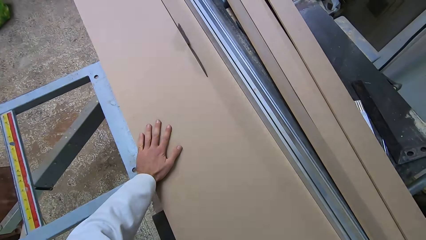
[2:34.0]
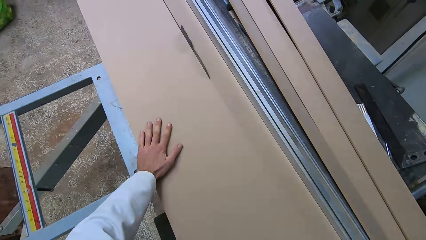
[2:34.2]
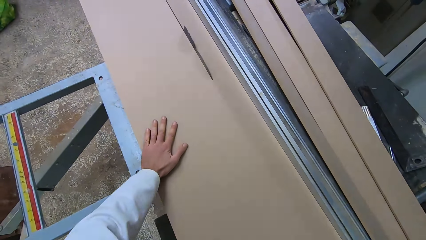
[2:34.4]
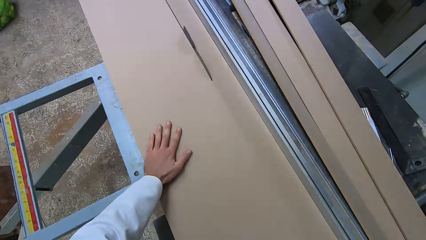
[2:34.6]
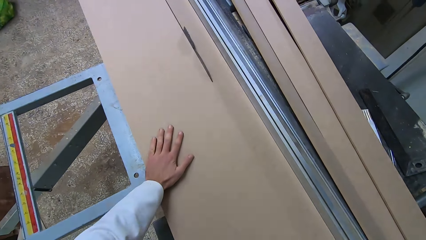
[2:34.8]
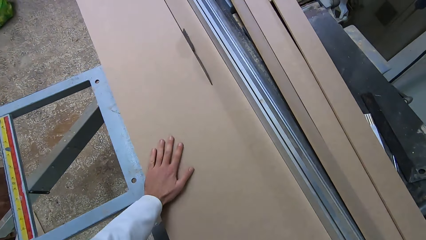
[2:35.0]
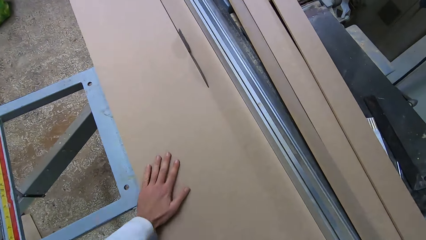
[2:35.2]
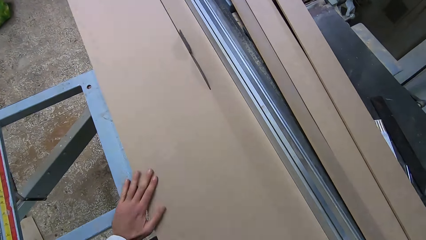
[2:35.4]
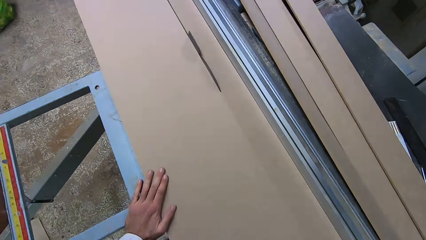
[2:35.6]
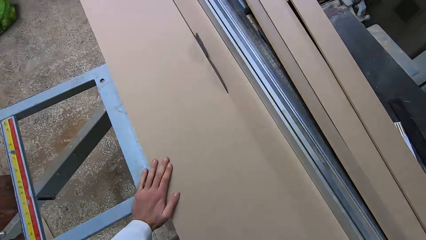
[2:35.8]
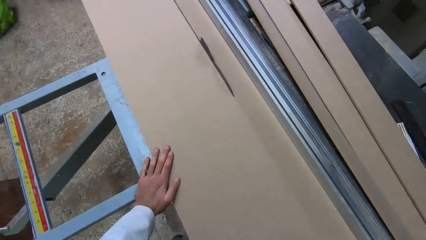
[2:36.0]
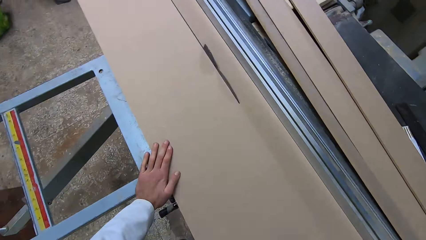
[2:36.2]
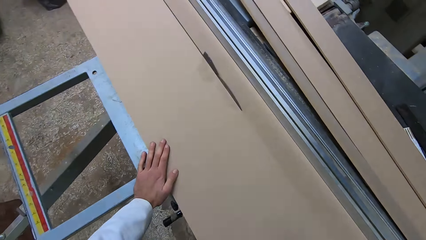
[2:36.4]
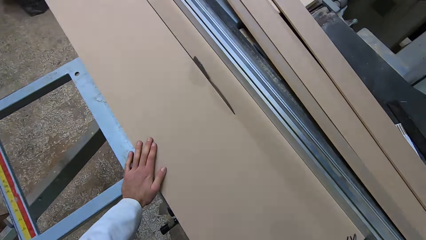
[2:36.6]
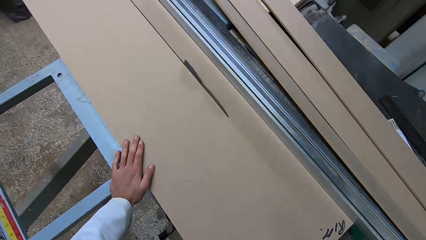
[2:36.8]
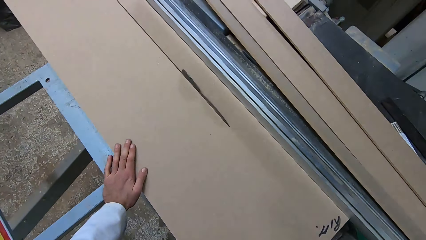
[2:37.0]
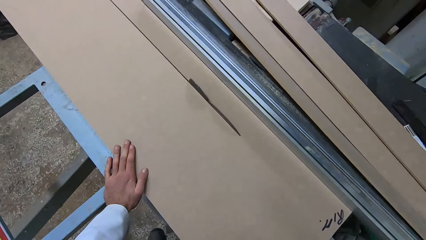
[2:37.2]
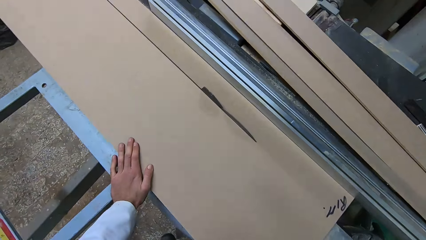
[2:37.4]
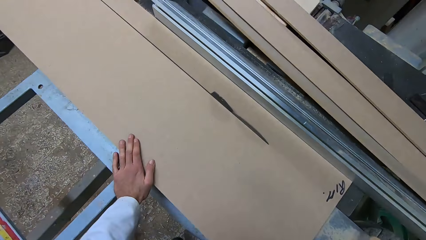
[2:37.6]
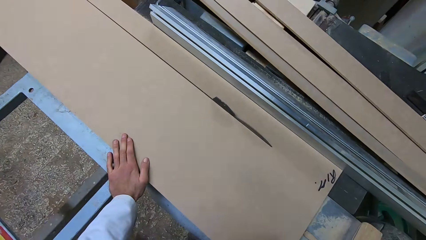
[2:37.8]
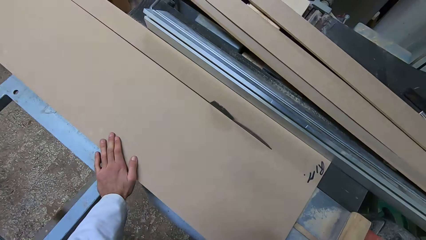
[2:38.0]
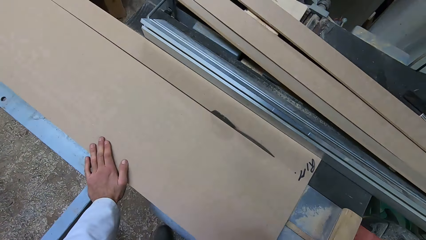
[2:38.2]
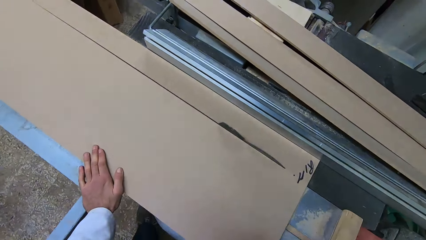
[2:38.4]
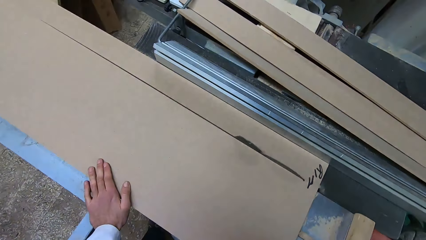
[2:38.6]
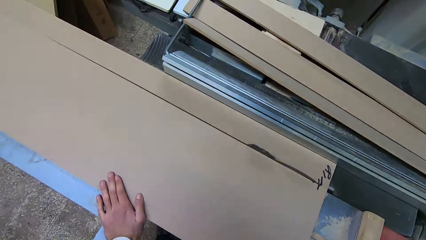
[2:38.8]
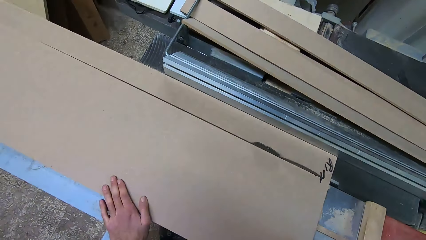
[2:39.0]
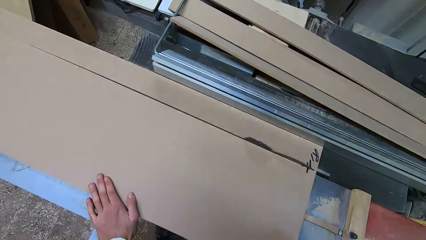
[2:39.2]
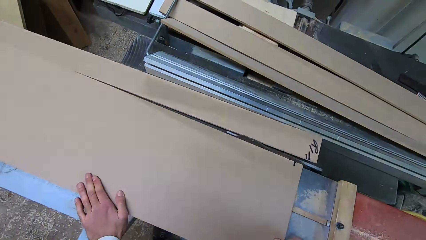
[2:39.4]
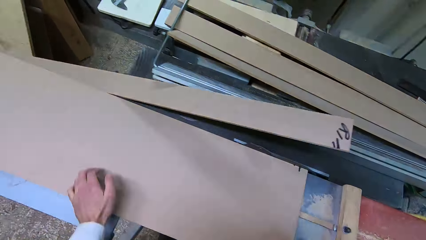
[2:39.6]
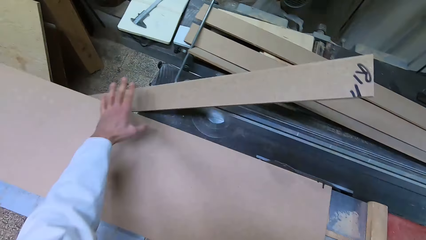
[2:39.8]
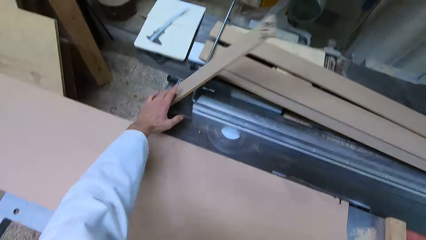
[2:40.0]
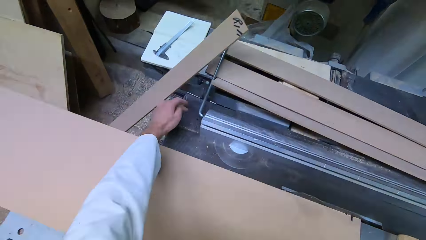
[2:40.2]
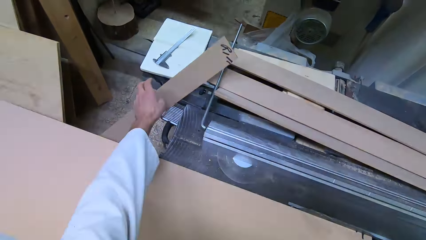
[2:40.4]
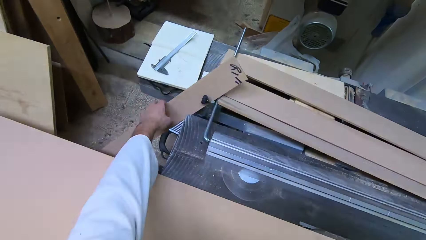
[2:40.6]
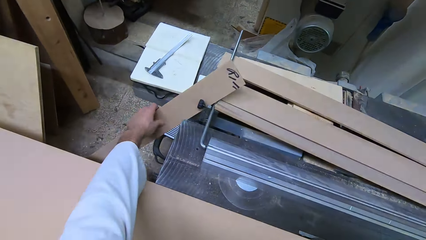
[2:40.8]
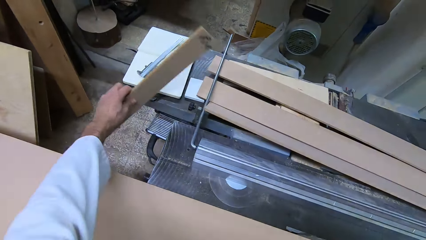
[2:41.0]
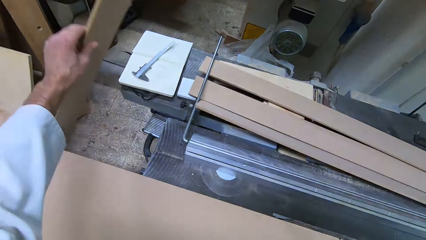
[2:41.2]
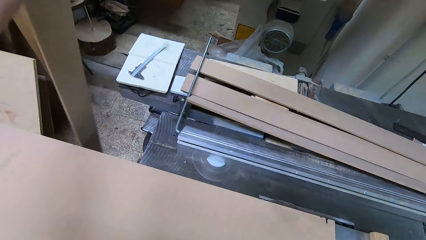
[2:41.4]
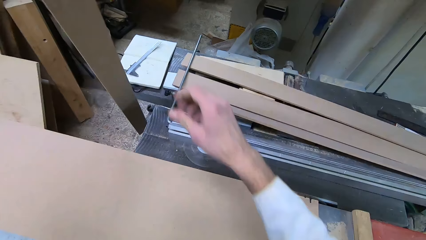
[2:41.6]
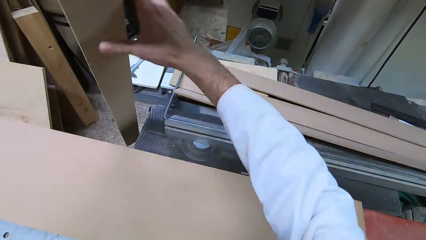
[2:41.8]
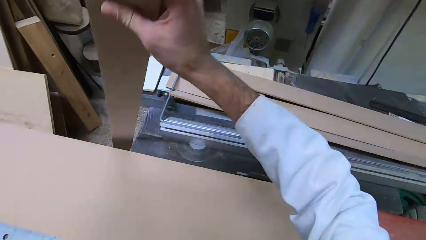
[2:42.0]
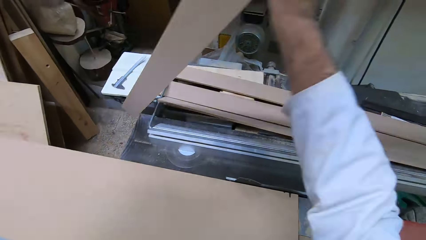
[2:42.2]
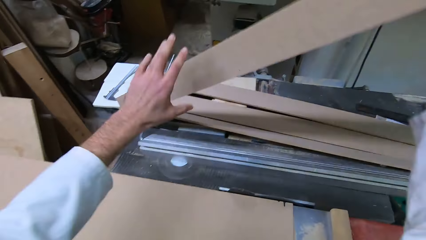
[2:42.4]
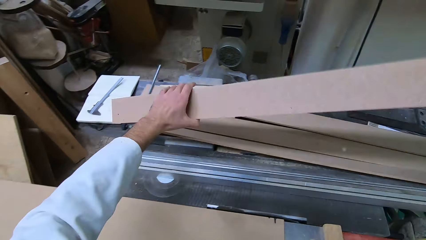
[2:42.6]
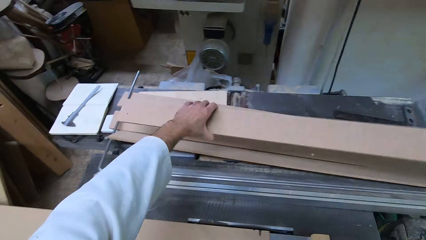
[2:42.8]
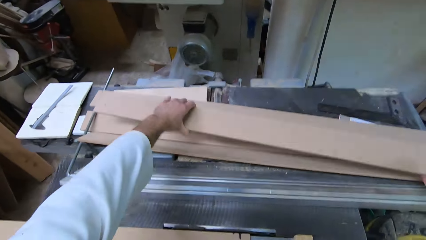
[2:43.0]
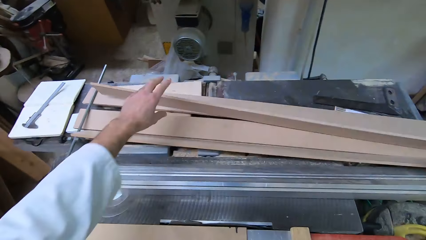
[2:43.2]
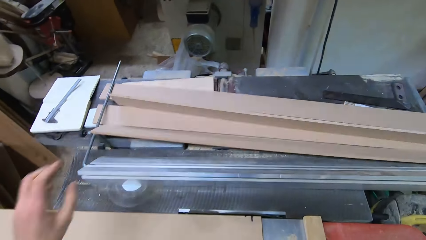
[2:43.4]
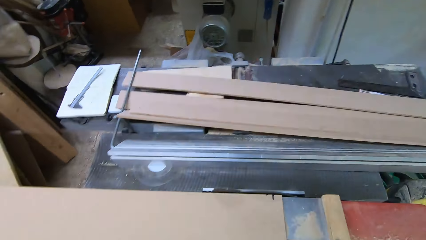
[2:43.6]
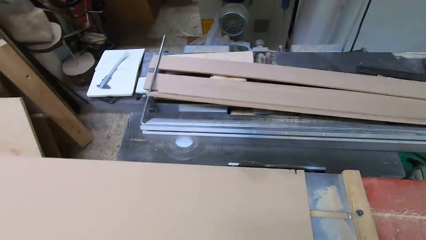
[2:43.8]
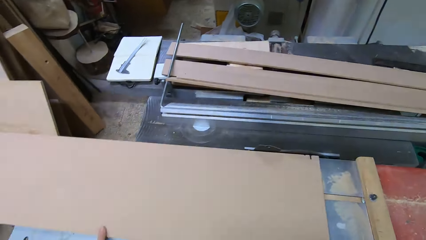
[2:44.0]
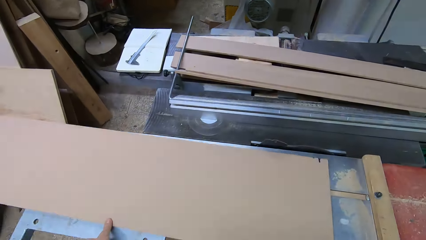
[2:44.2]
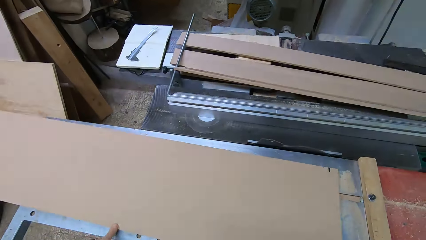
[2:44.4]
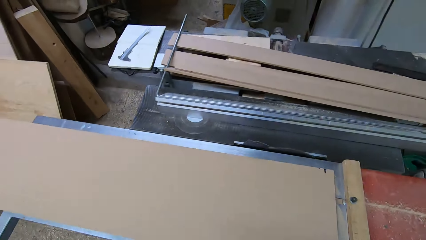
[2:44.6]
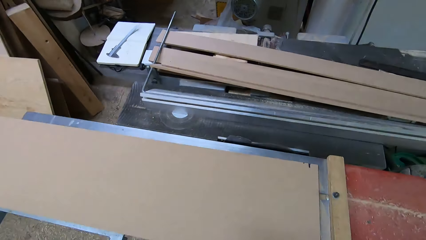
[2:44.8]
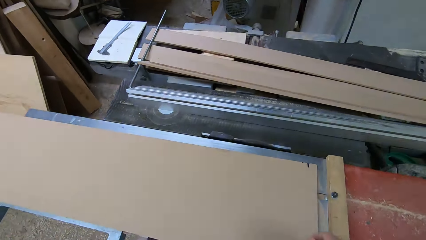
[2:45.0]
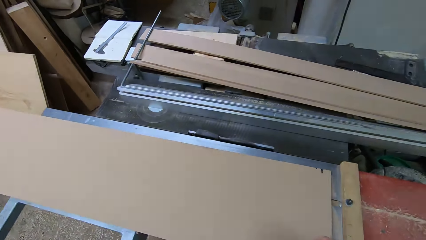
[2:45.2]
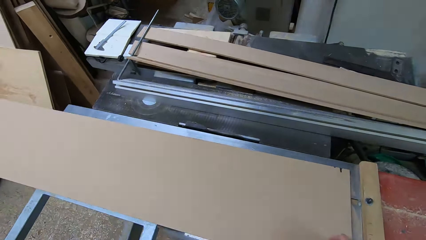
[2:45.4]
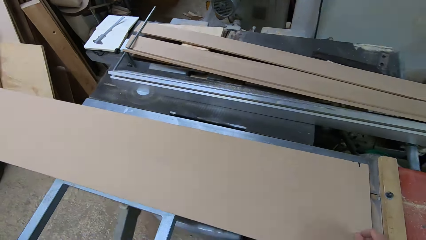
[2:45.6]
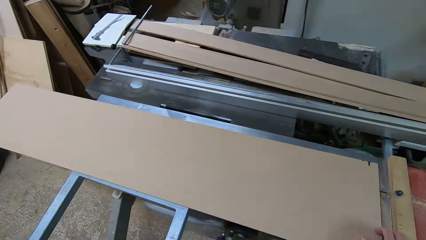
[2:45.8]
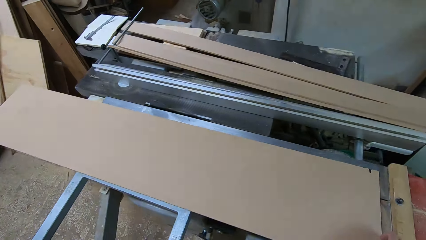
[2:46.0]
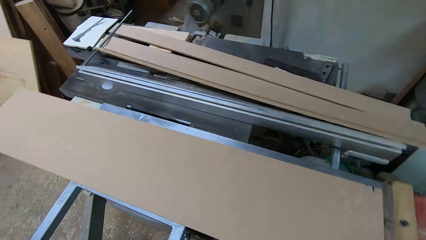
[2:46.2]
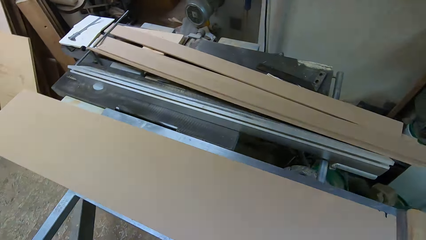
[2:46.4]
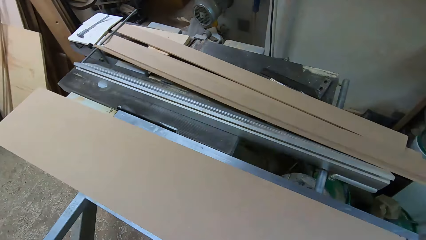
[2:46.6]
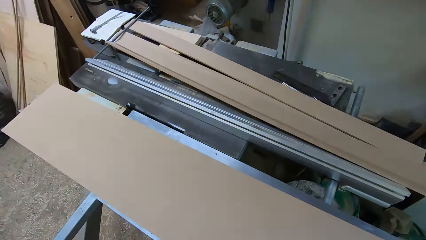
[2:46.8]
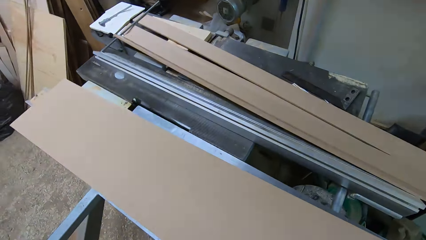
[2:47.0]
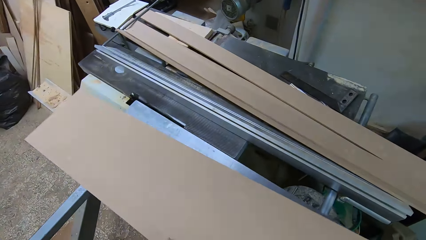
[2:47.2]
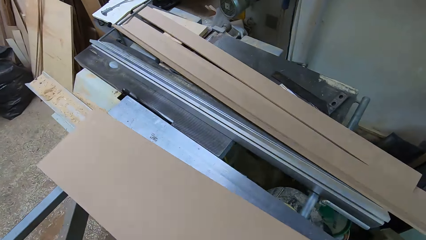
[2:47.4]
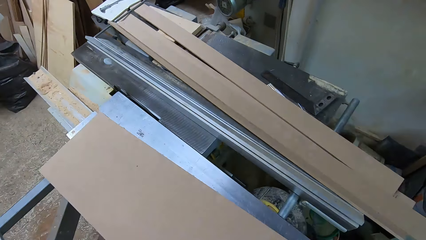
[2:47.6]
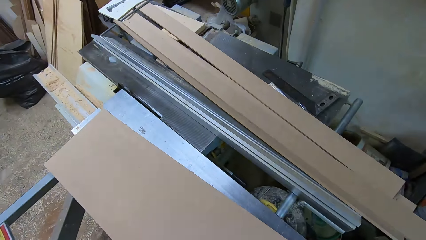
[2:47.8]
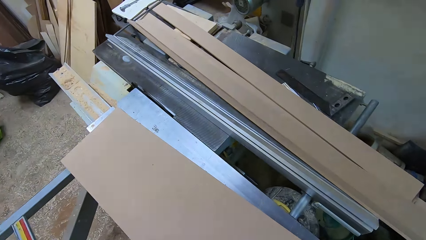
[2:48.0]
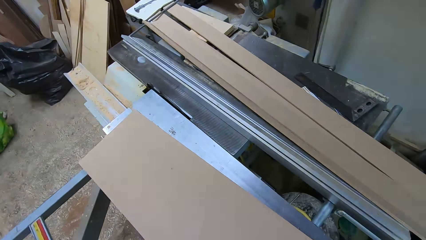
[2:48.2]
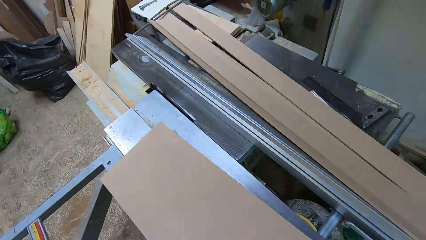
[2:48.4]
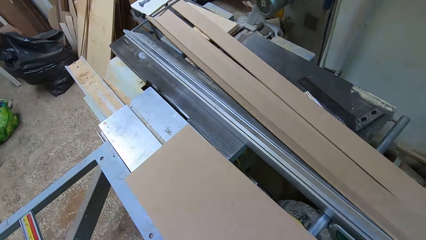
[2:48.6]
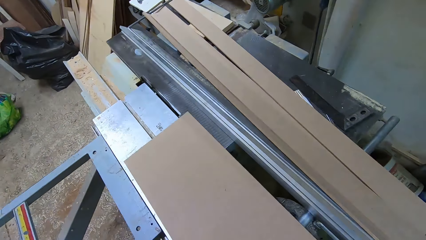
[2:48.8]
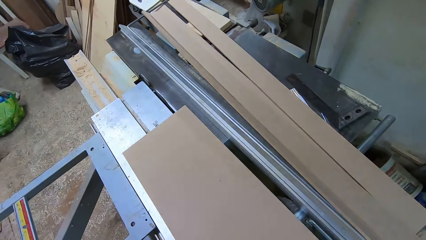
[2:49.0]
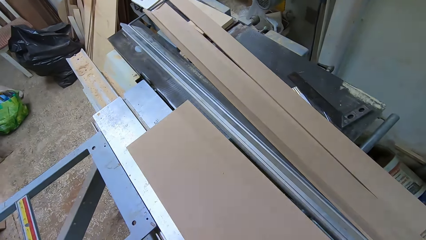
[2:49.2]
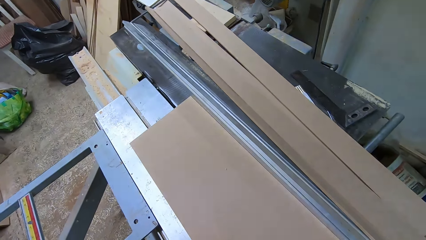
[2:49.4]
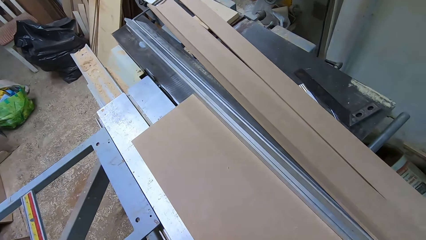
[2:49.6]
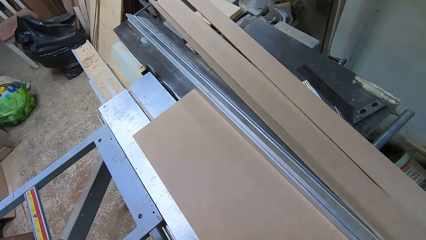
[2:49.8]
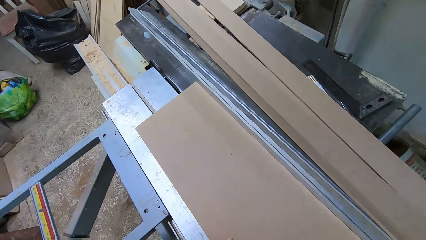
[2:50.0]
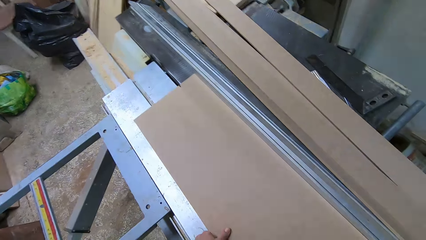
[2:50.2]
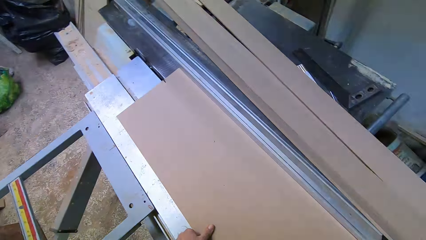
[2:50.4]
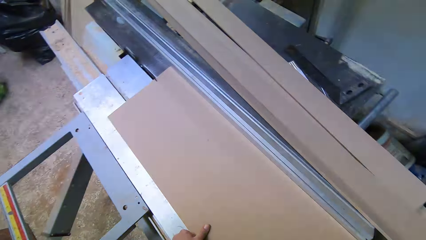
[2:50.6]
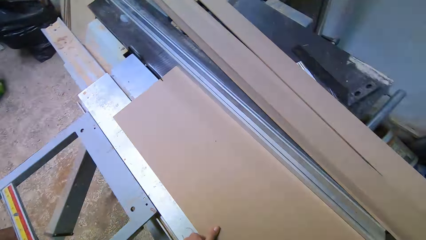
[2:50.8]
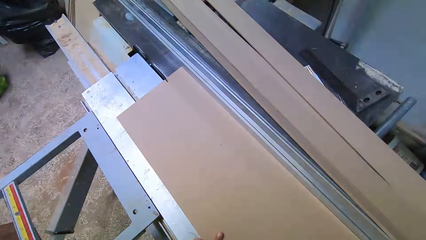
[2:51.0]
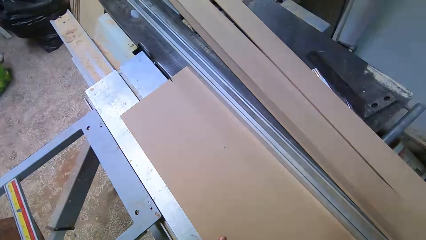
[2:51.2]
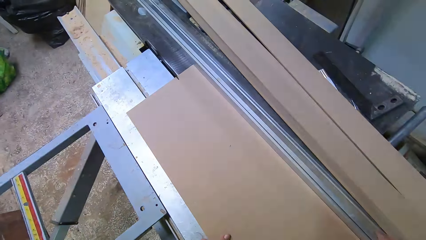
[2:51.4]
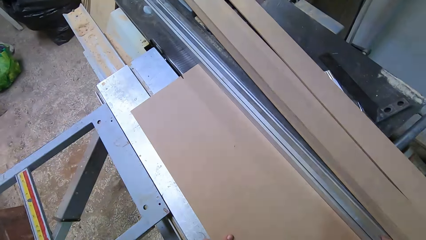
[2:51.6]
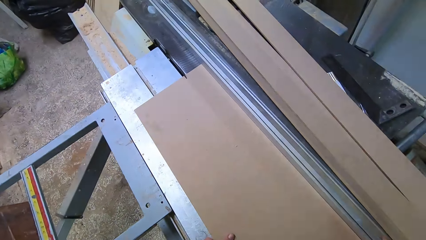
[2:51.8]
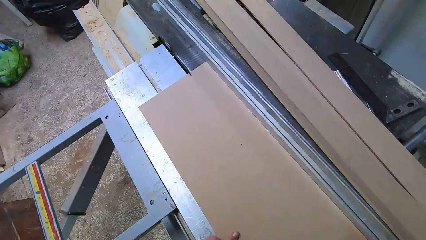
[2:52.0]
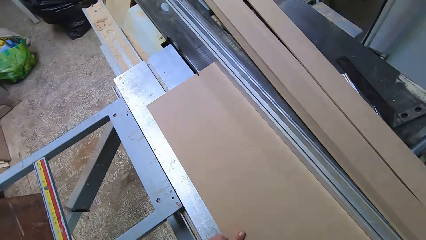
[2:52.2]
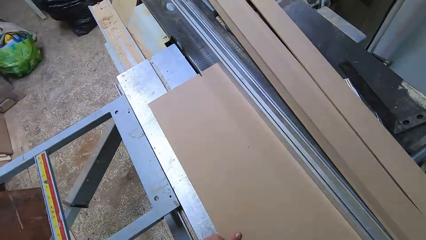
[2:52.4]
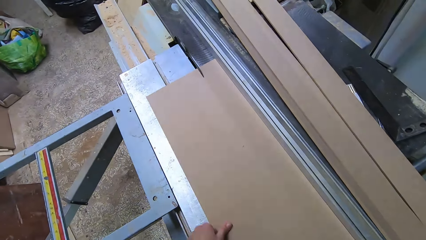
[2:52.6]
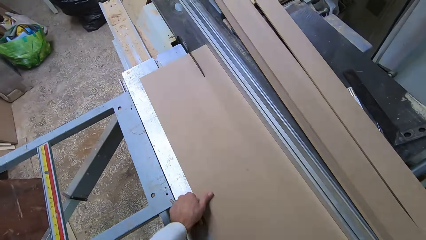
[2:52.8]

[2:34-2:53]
The camera wearer moves the rail of the table saw forward. They pick the wood from the cutting machine and put the plywood cutout aside on the table extension. They adjust the cutting machine. They move the rail of the table saw backwards. They cut the remaining part of the plywood with the cutting machine.
